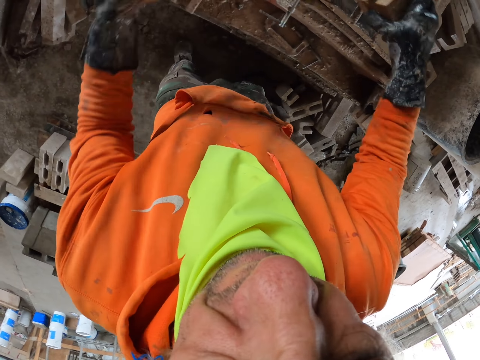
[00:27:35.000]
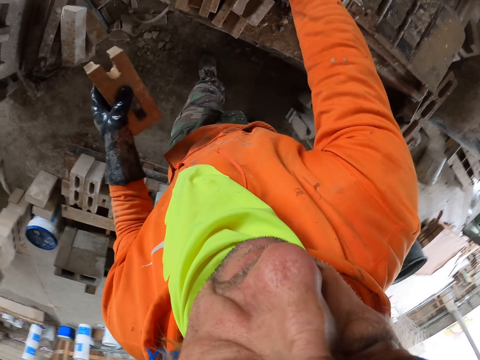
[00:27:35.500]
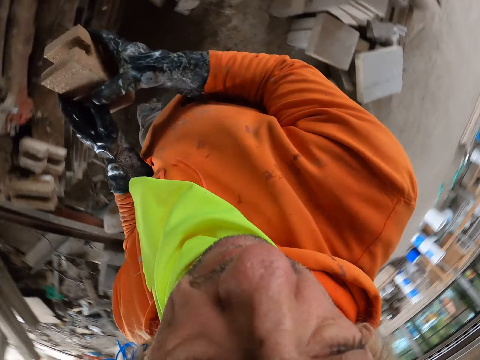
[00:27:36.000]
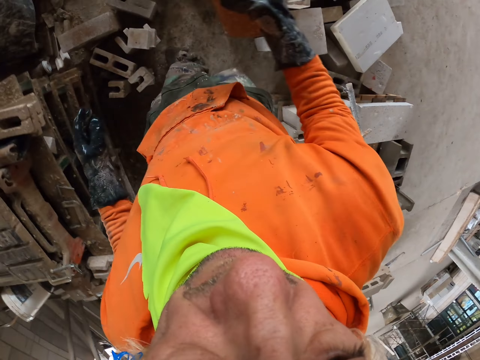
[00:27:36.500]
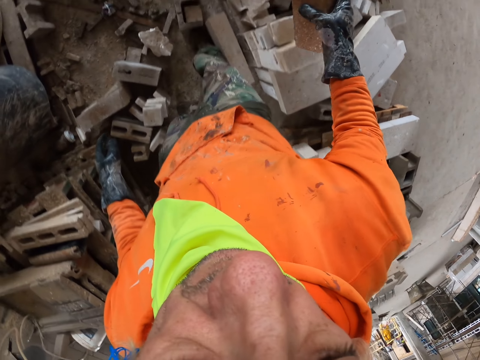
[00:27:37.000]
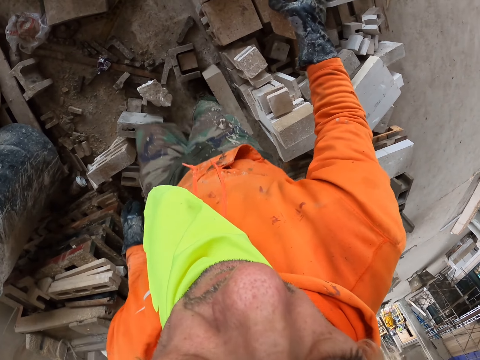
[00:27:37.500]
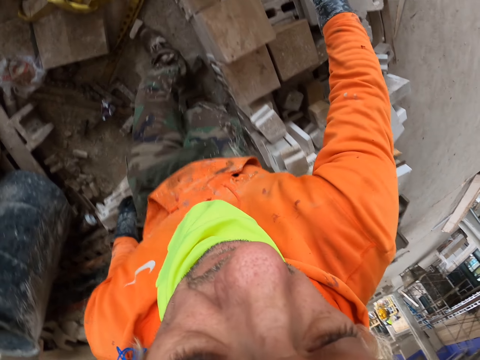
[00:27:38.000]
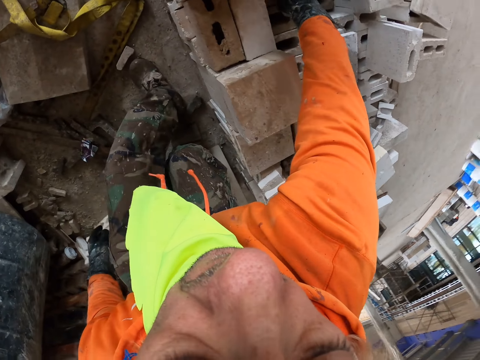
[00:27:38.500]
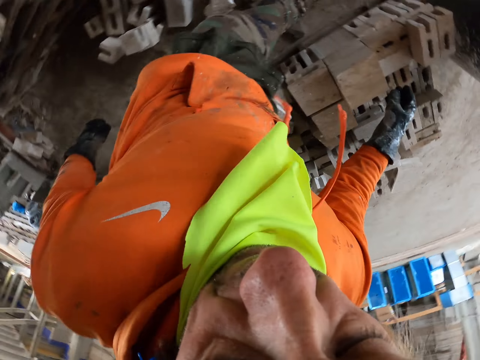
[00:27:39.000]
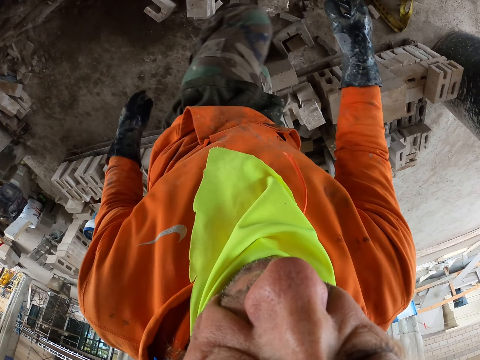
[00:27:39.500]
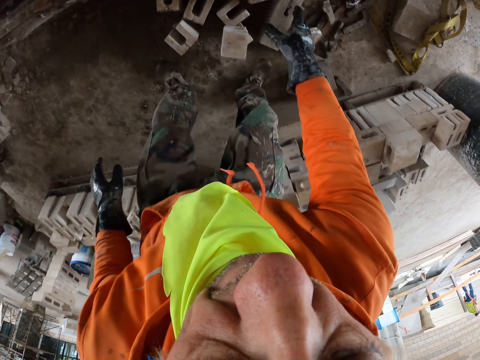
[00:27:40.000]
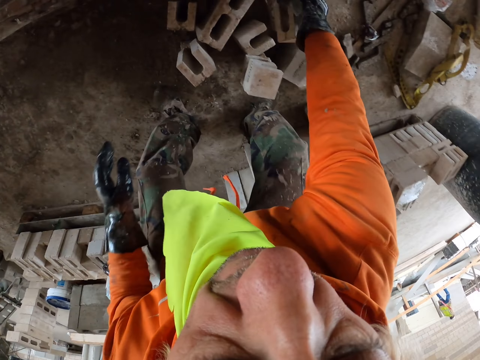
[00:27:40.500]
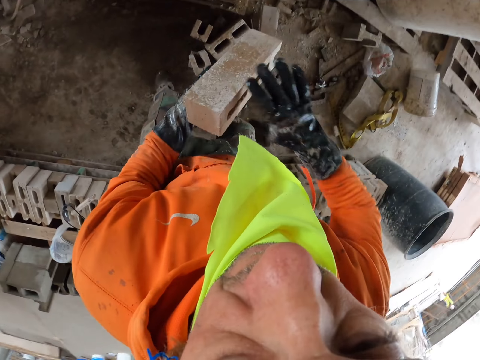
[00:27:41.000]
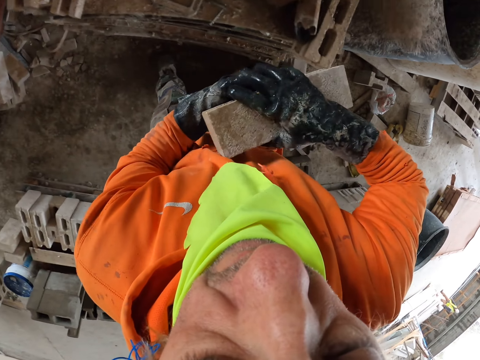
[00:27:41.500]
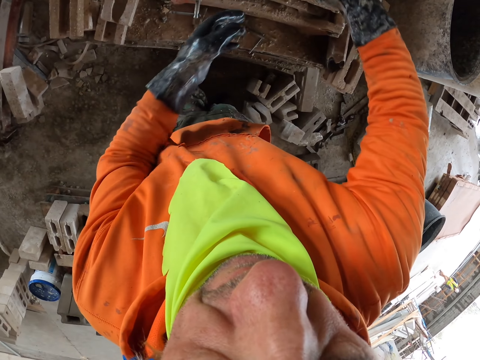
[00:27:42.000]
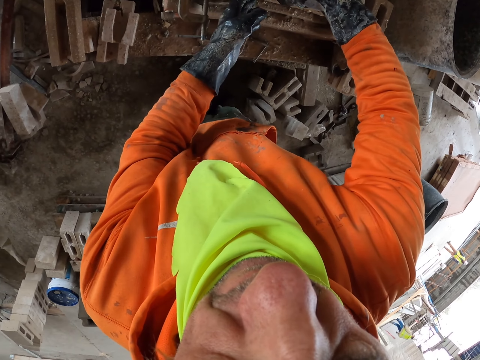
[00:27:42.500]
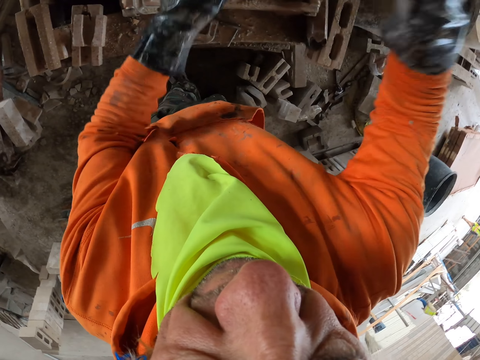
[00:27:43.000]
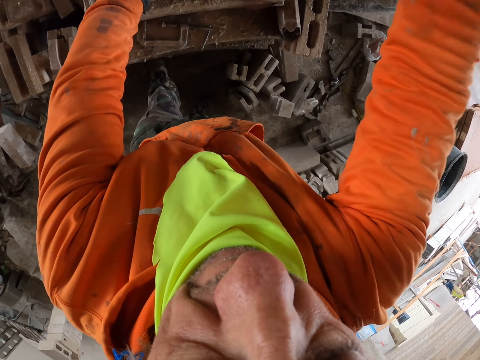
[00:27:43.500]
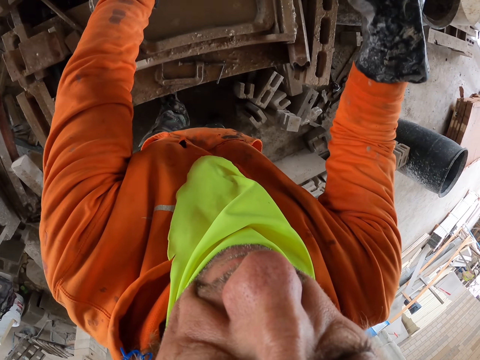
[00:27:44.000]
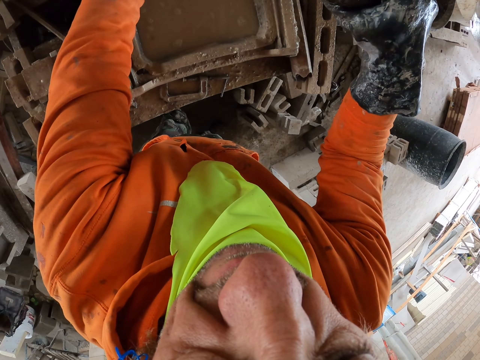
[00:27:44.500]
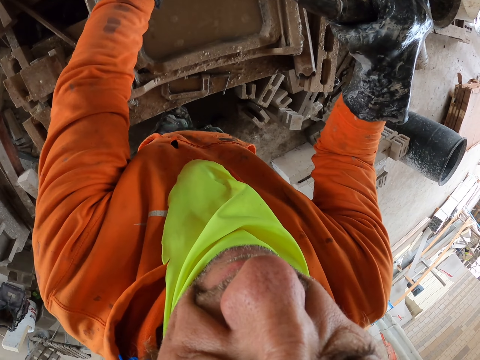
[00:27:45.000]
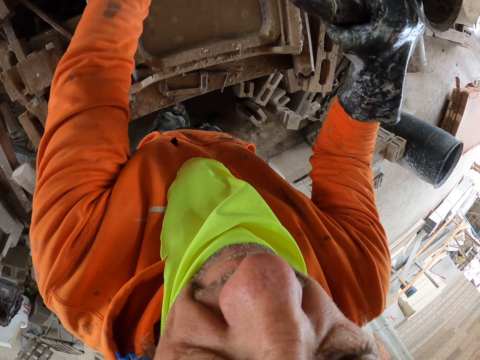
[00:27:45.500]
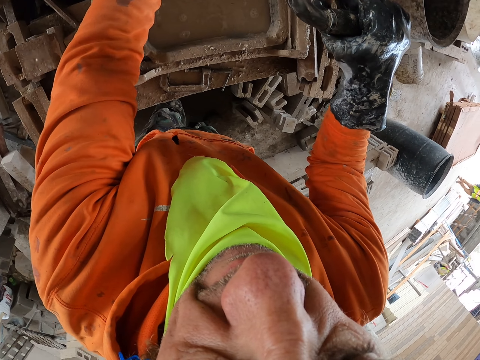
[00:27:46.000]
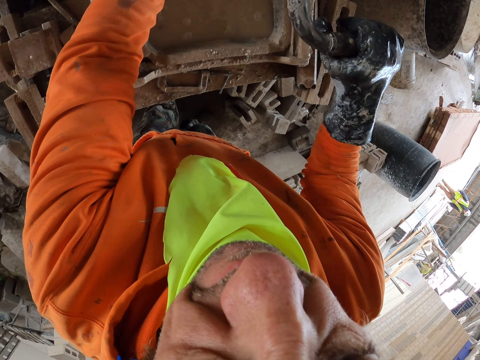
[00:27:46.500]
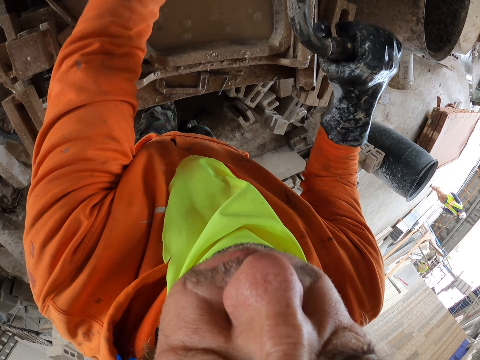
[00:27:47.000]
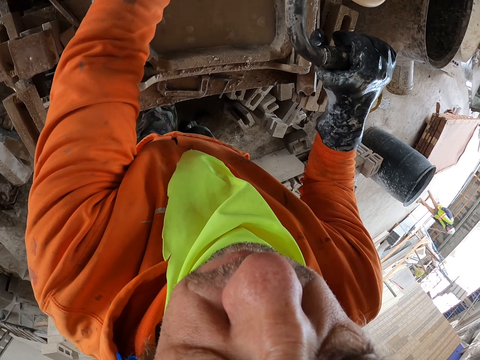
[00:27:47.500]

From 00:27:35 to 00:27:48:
The camera wearer puts a cut brick aside and walks around. They put a brick aside. They pick up a brick. They put a brick on the brick maker. They cut a brick.

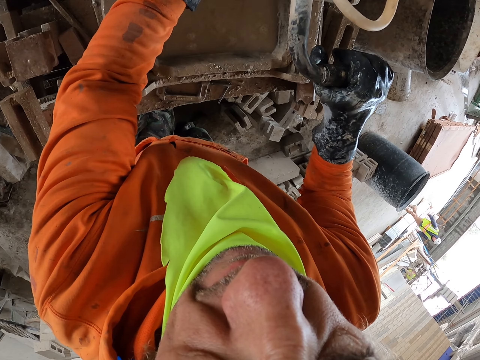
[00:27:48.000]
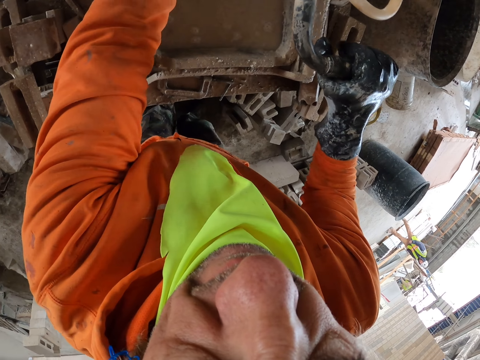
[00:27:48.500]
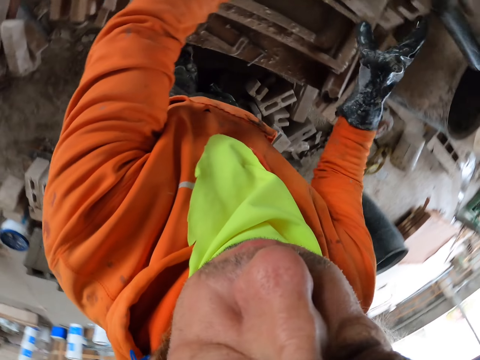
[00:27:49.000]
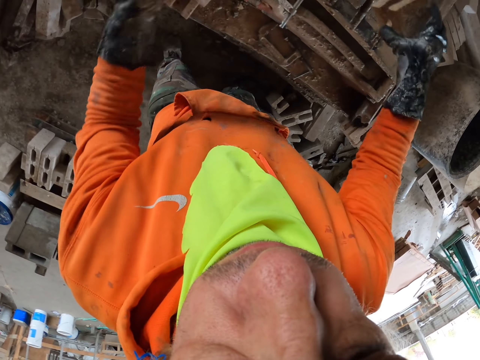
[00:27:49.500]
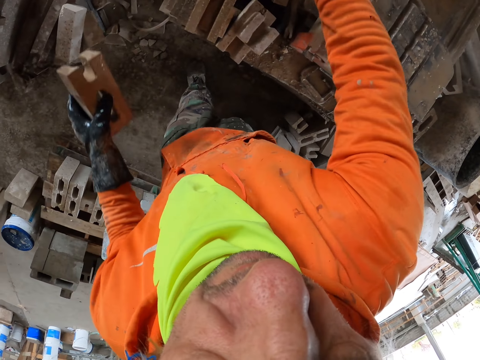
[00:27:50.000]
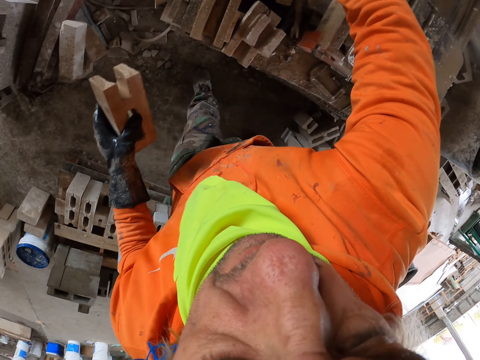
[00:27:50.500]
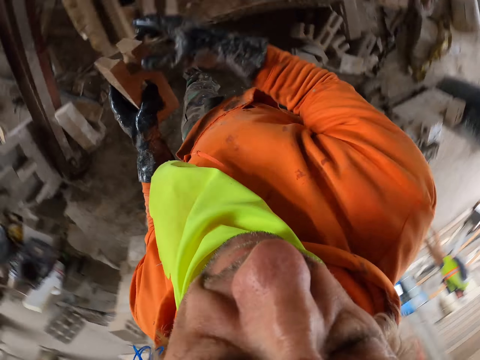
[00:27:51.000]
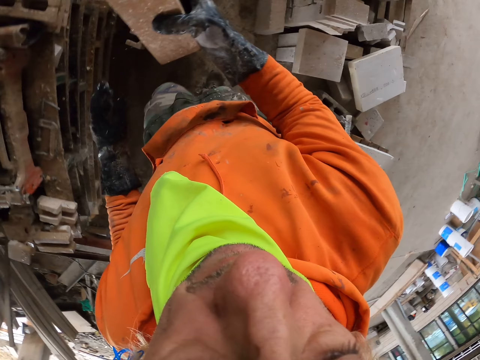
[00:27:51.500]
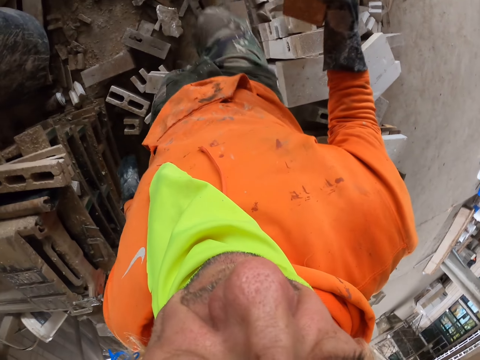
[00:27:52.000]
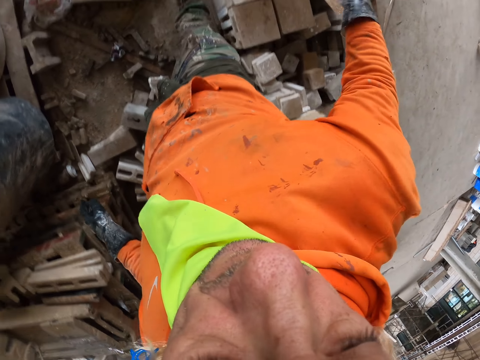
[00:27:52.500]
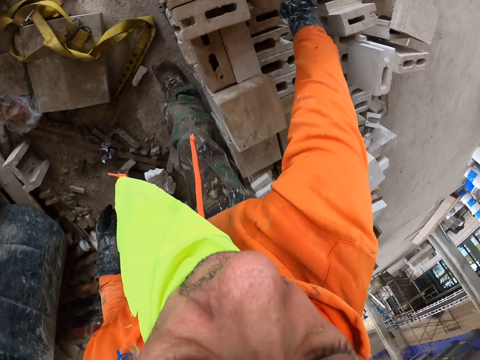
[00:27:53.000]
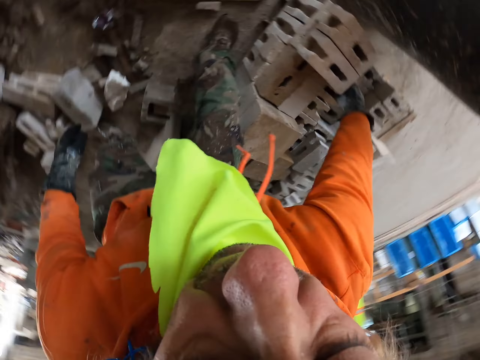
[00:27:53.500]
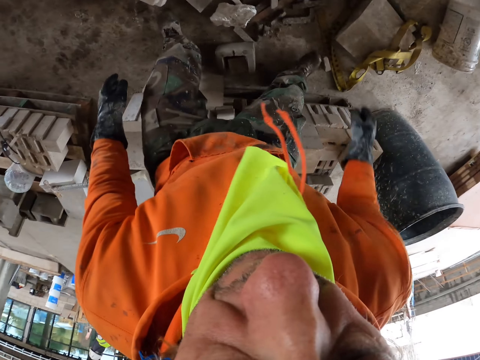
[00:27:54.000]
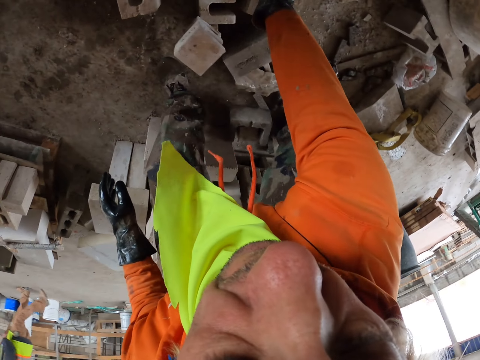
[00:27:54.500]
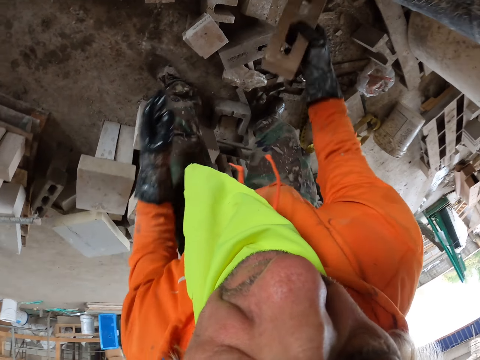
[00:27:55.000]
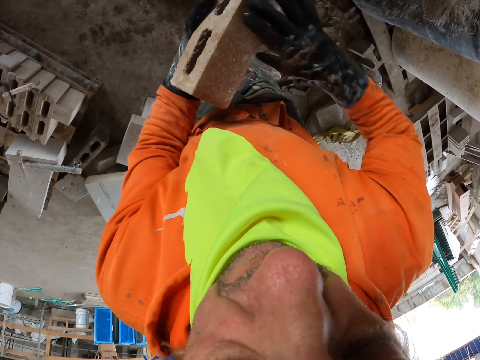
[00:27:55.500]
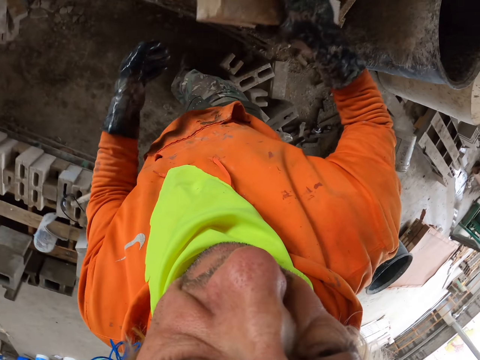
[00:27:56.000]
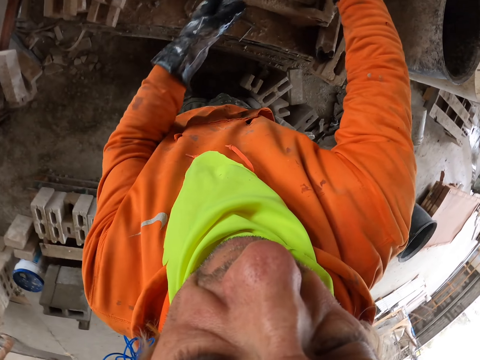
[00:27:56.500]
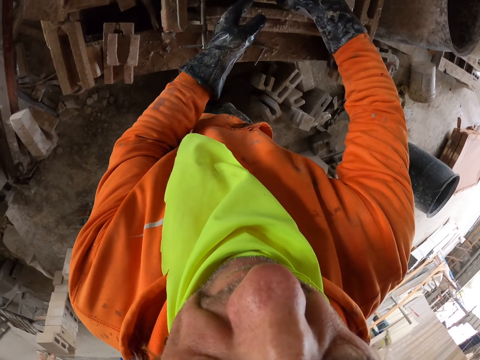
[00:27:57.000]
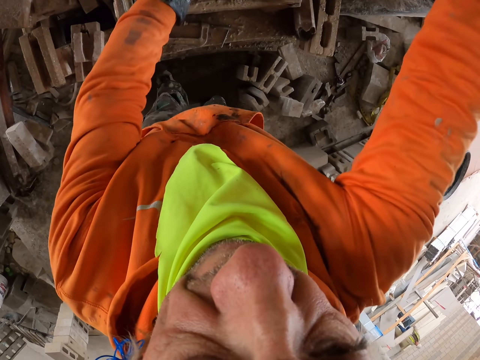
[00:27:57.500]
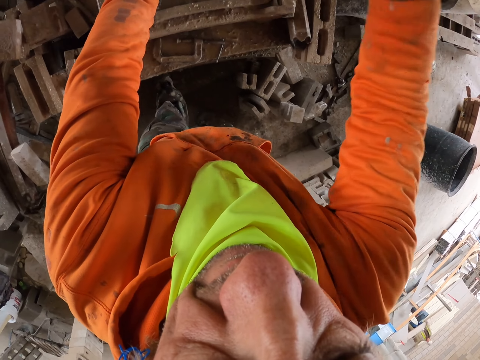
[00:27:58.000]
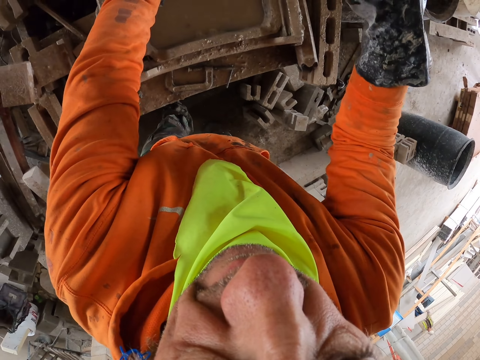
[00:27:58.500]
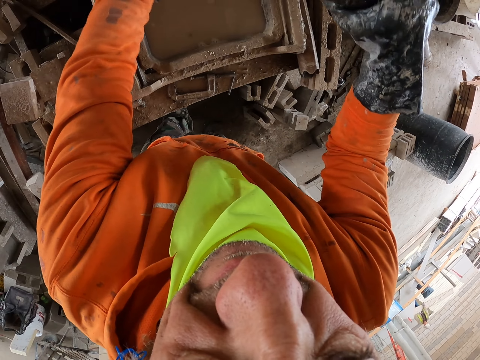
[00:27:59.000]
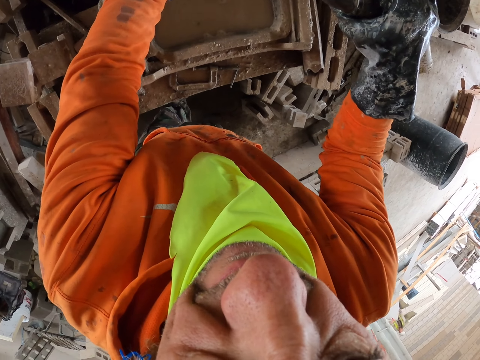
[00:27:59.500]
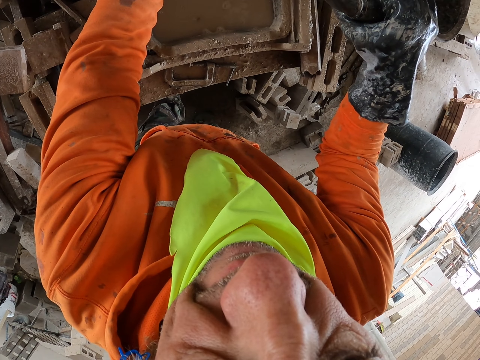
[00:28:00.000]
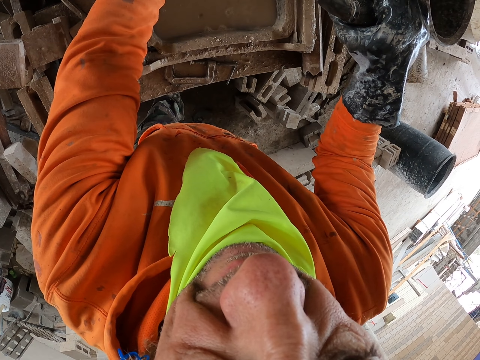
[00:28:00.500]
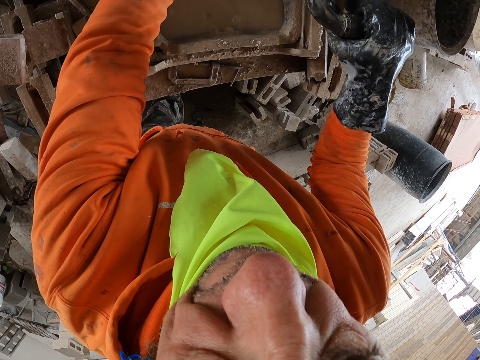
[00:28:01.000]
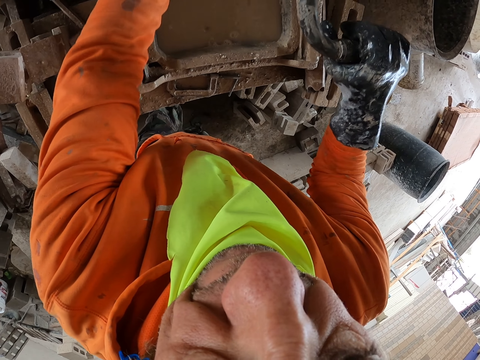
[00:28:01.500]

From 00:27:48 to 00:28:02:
The camera wearer puts a cut brick aside. They are breaking the blocks into two. They walk around. They put a brick aside. They pick up a brick. They put a brick on the brick maker. They cut a brick.
